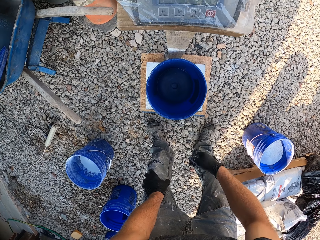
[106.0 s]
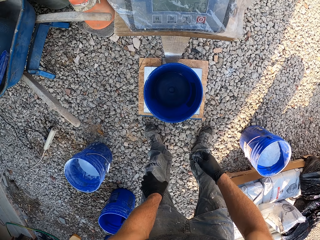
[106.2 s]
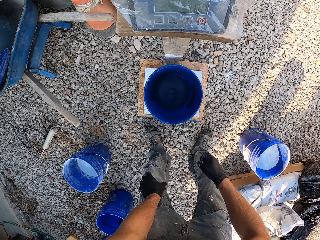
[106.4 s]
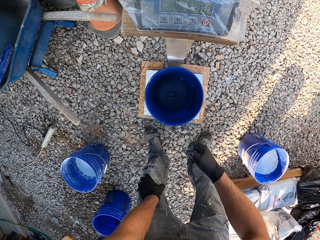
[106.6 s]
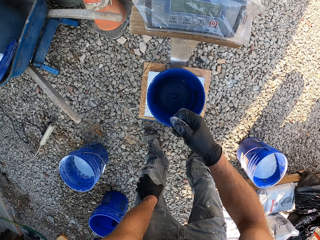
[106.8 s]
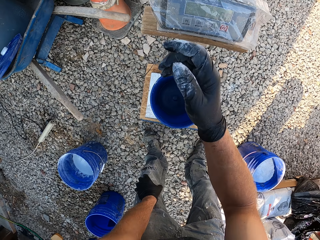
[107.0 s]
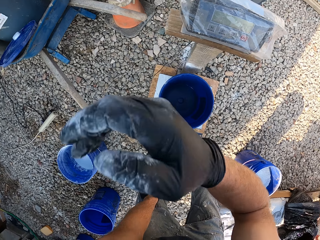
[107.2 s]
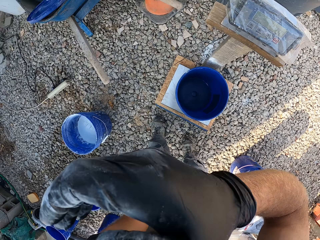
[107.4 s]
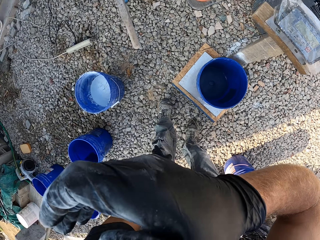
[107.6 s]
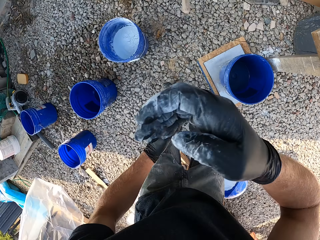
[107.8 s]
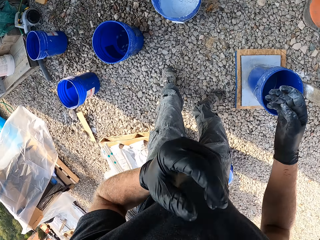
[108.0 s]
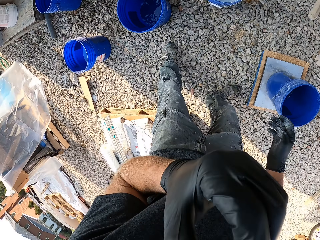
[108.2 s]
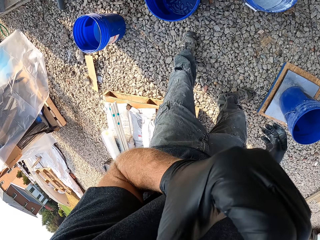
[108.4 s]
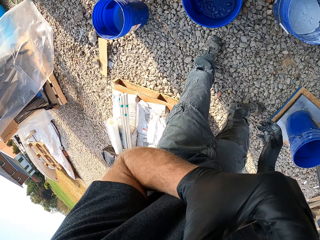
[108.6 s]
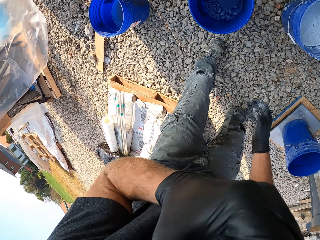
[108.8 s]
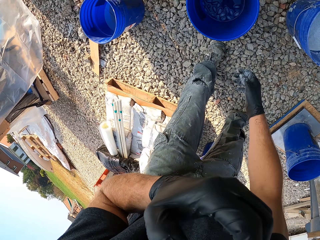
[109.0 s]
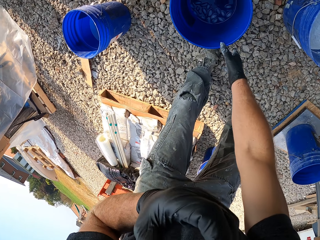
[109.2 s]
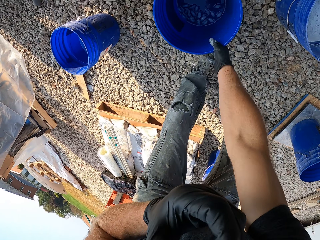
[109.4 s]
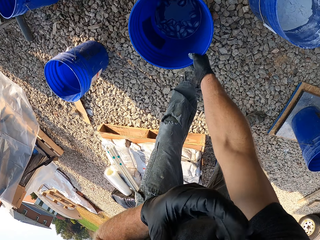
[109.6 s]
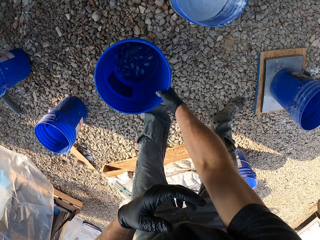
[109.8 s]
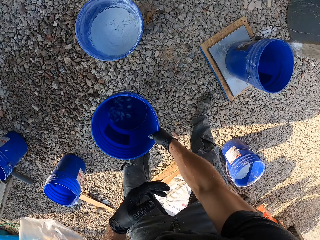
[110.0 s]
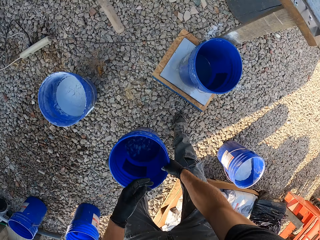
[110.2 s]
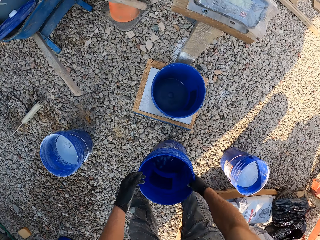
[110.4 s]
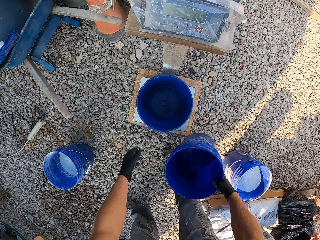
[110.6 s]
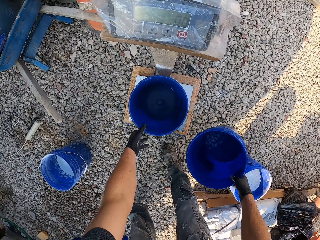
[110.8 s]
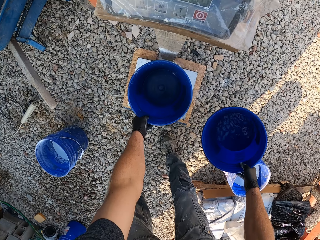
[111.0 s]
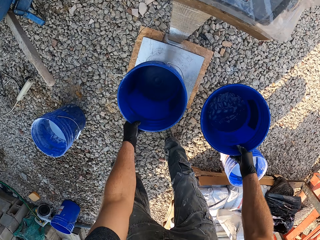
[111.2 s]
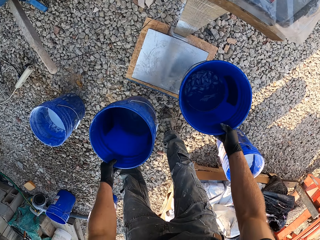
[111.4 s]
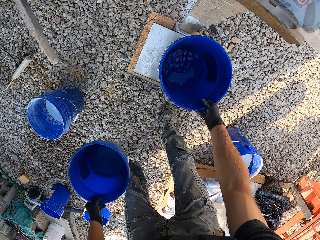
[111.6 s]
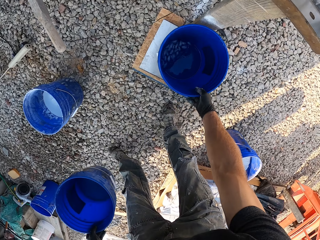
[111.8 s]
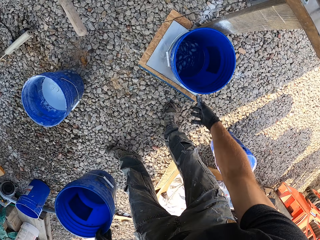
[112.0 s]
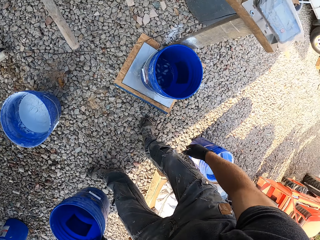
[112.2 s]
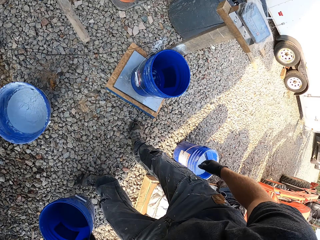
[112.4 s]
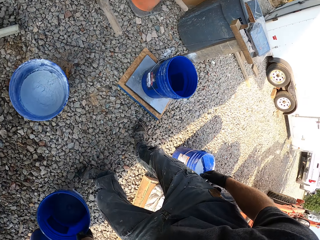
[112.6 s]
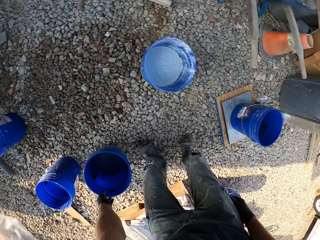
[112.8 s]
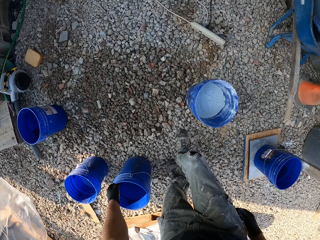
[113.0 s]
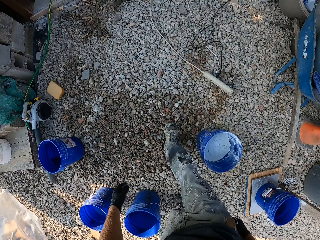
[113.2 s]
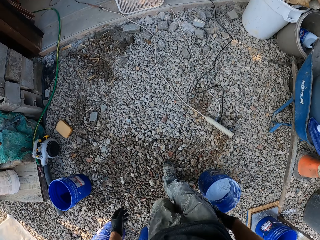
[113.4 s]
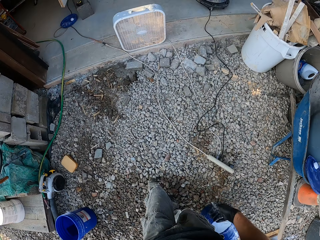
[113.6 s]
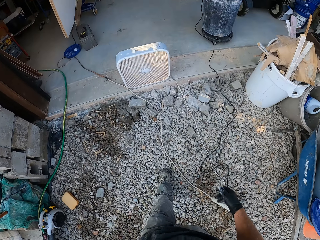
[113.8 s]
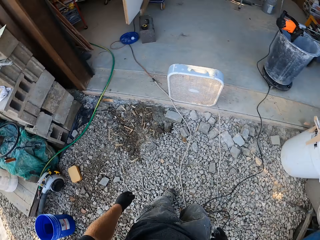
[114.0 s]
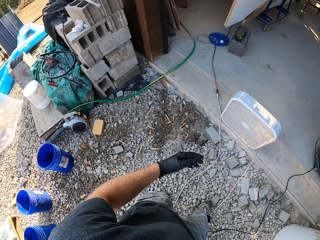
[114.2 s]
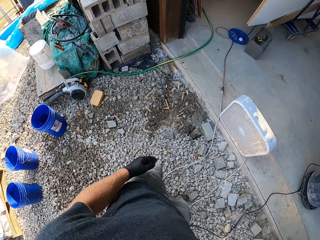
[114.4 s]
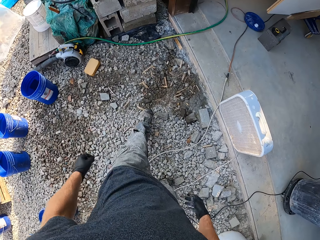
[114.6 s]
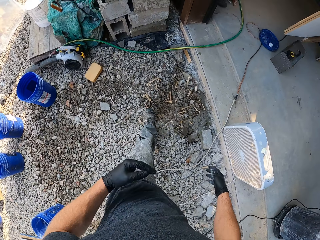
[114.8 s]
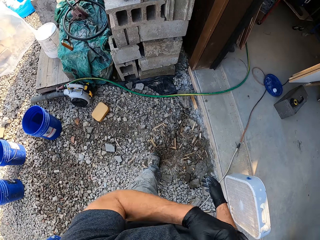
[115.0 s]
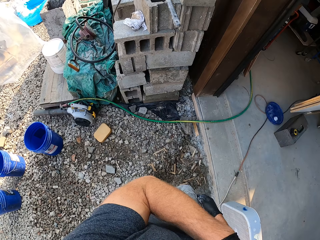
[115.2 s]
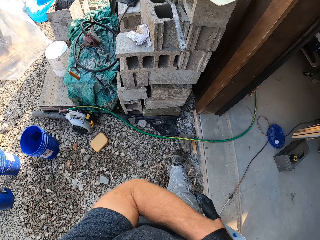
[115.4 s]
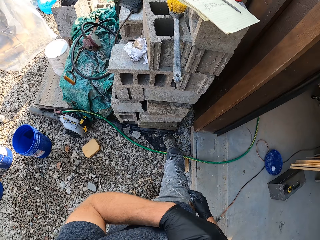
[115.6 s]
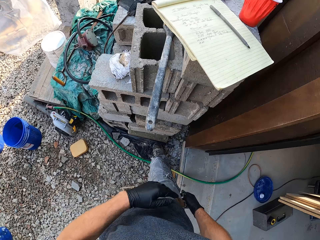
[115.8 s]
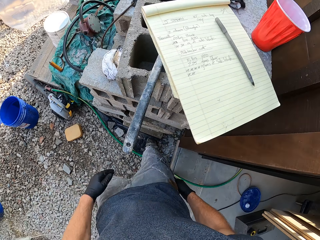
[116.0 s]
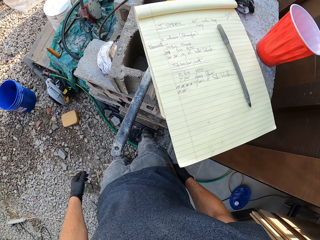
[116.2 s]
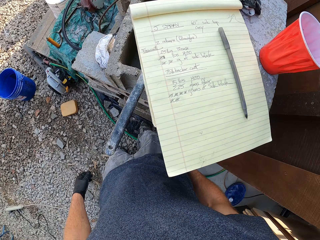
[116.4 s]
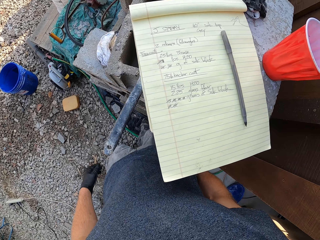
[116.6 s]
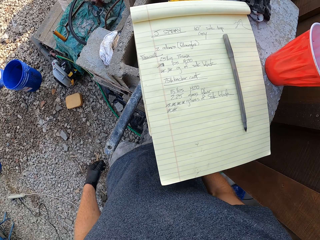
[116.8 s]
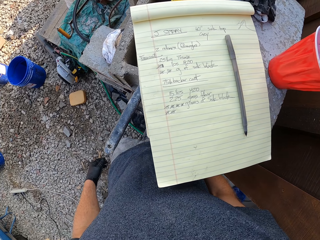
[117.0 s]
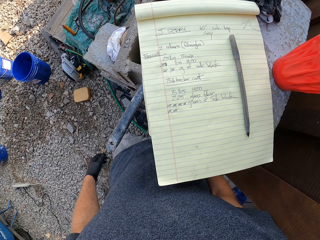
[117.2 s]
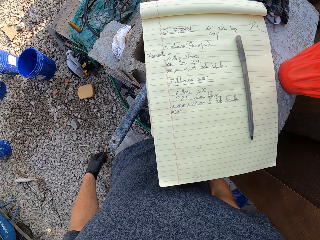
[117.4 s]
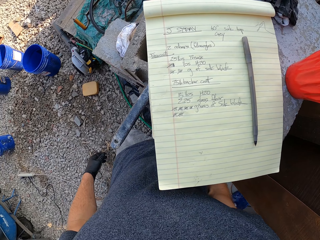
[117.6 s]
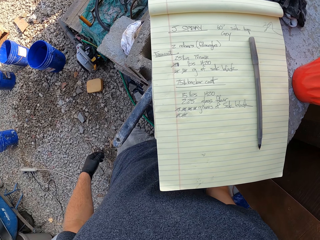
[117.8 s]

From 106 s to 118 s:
The camera wearer looks at the scale. He wipes his face. He moves his hands. He squeezes his nose. He picks the bucket of ice blocks from the ground. He picks the empty bucket on the scale. He places the bucket of ice blocks on the scale. He drops the empty bucket on the ground. He walks to the front of a notebook. He wipes his right hand. He checks the notebook.

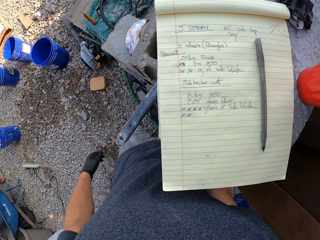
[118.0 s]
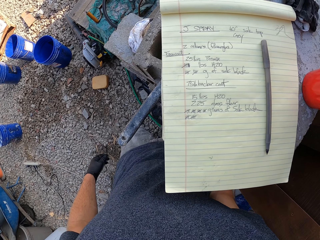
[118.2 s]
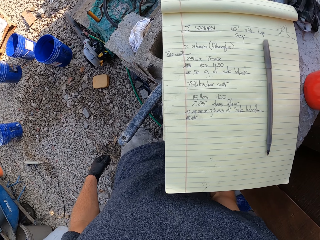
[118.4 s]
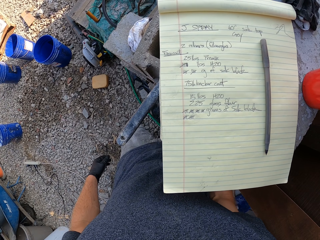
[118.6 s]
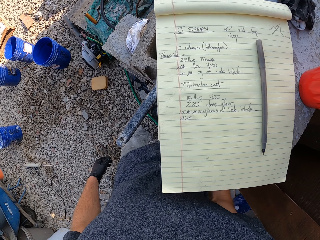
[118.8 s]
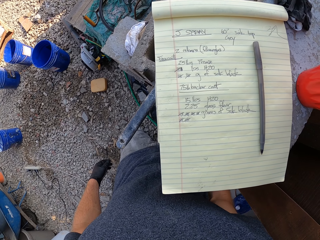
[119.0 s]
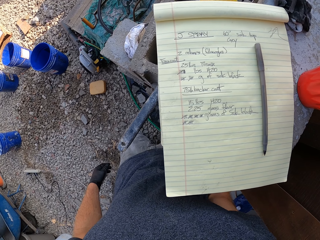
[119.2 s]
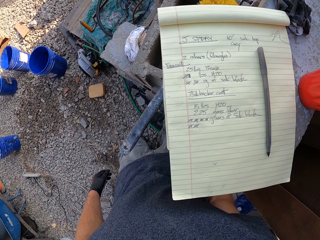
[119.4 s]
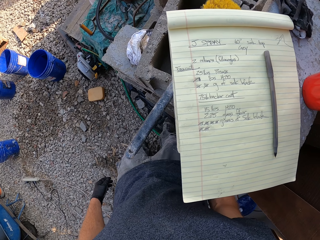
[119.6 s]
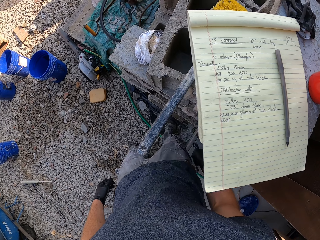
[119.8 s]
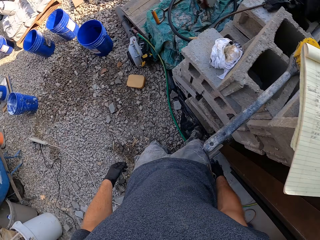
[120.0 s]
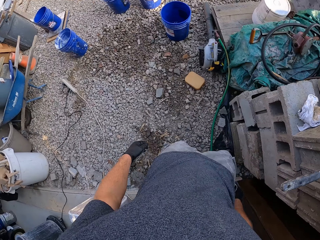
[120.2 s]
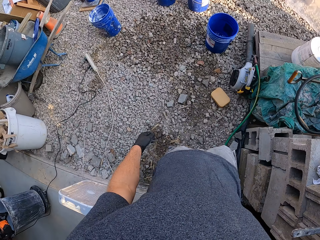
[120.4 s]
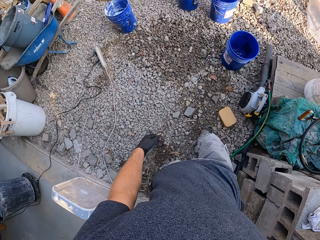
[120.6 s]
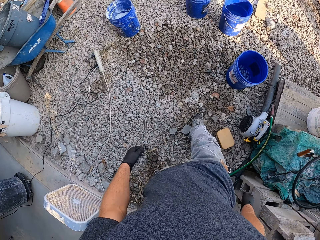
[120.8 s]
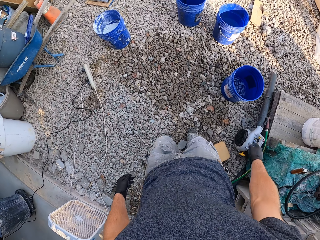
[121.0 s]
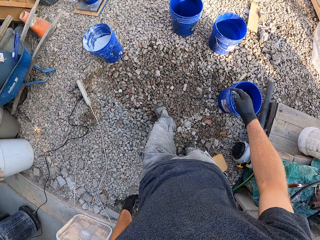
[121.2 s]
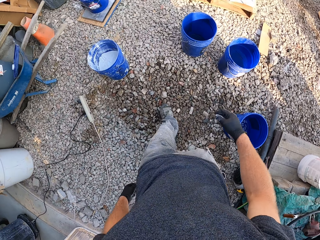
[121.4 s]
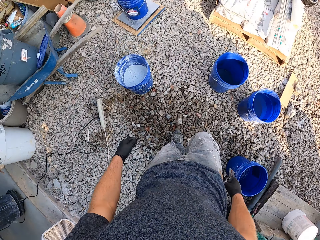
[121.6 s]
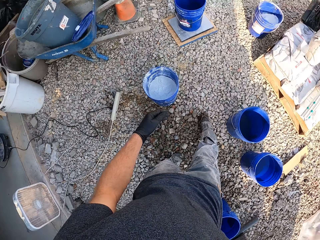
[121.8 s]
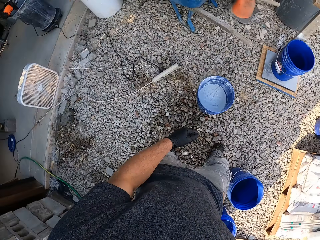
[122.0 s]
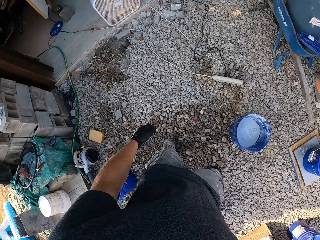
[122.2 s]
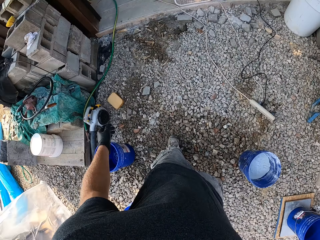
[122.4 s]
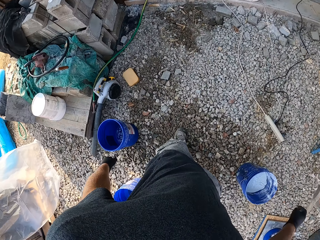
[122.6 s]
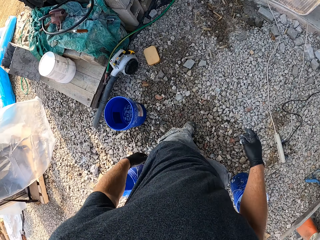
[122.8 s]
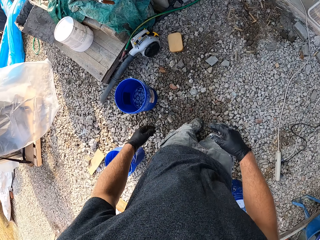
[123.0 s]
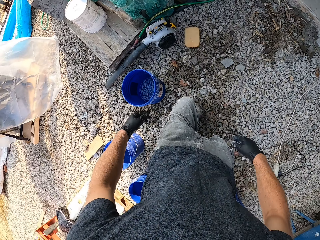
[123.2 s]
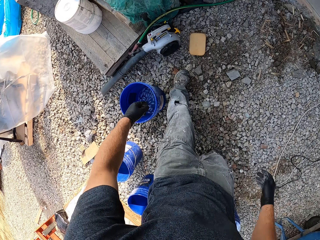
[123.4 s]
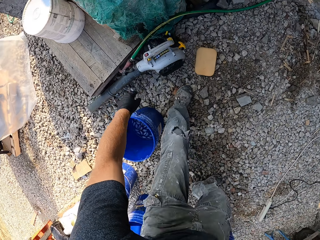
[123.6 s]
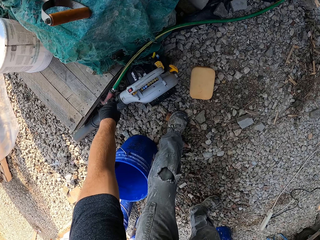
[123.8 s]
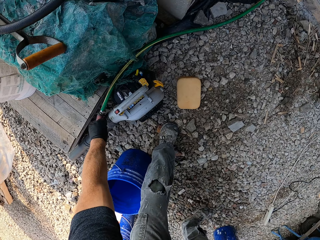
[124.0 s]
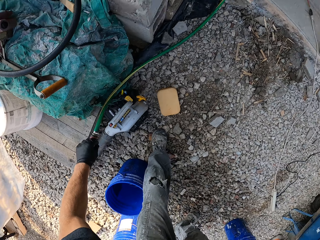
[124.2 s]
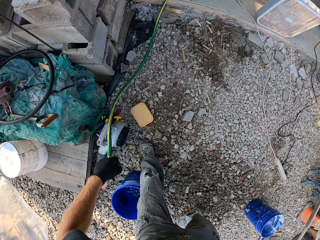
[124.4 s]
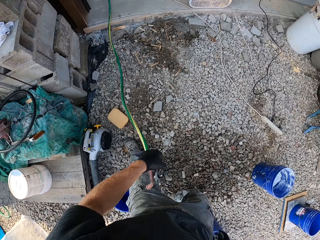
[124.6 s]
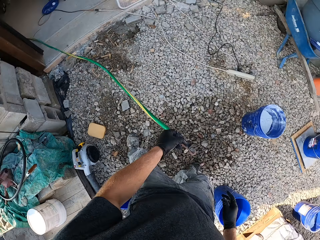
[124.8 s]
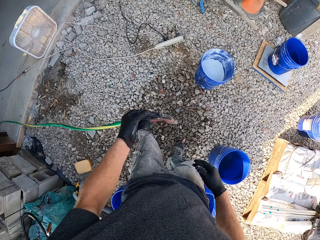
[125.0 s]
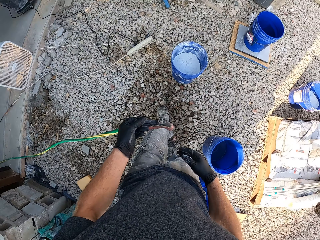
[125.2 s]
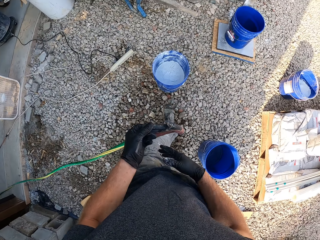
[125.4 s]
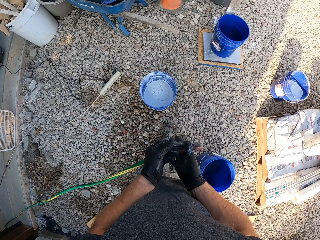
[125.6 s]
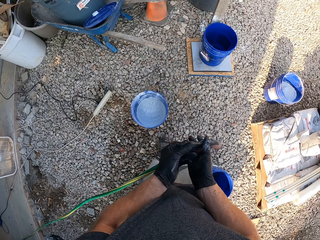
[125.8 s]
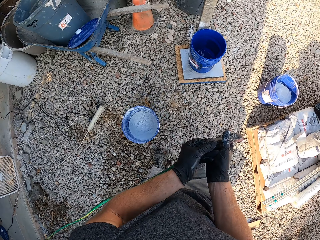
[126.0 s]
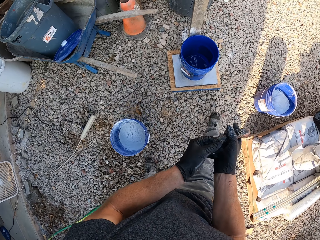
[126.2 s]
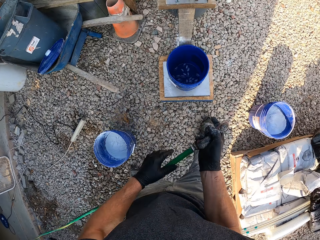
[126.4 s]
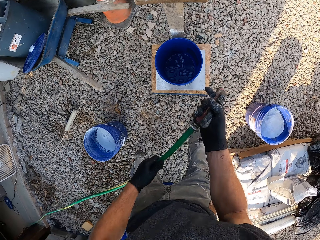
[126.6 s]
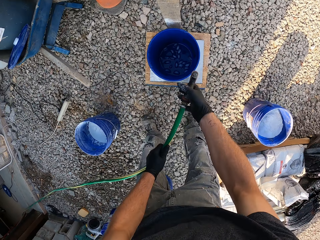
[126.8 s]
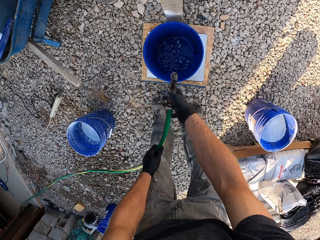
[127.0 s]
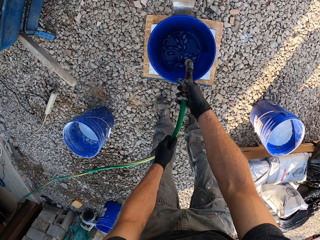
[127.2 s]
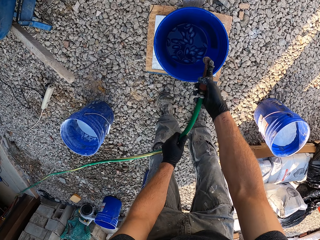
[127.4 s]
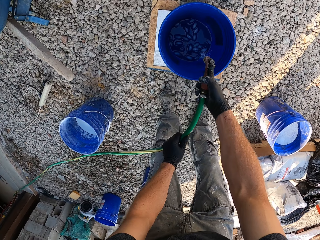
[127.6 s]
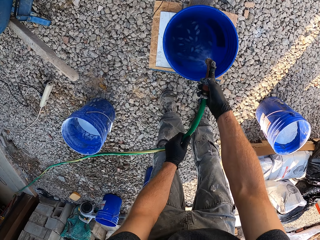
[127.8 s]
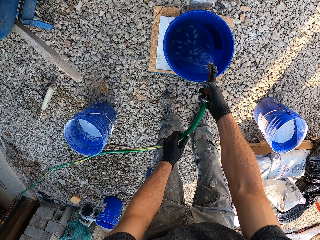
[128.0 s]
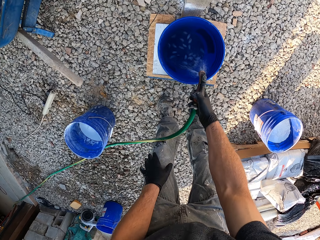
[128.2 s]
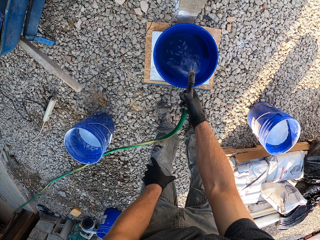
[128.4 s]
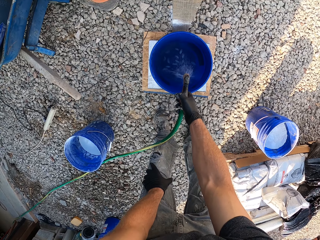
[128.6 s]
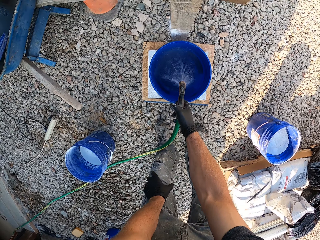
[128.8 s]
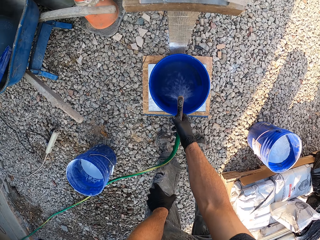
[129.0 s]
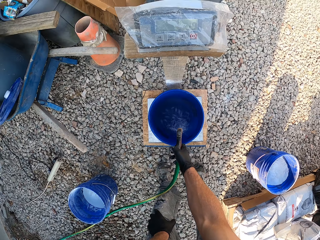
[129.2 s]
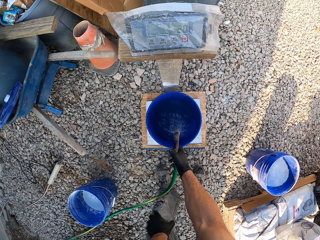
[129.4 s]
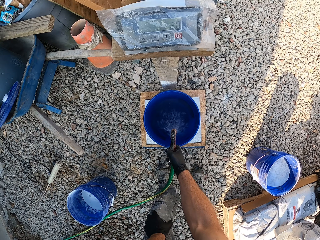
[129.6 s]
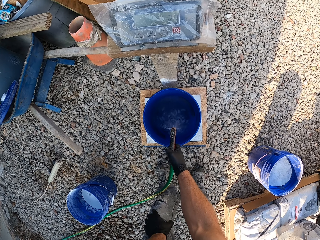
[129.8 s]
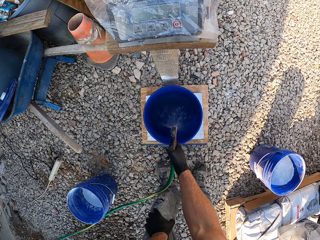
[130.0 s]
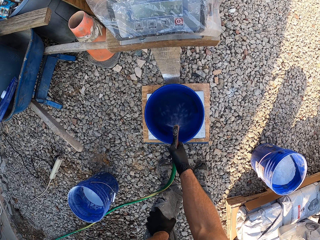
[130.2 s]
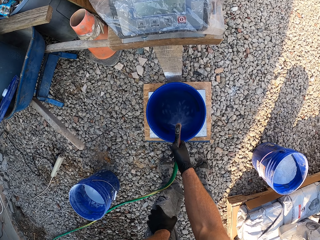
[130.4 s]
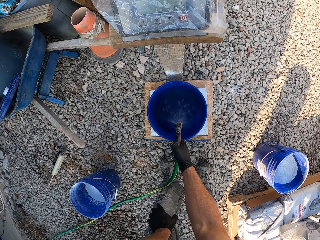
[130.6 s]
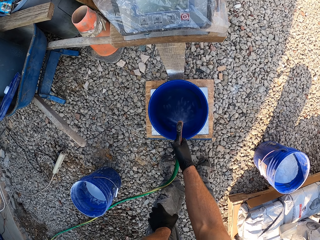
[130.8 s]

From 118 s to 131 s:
The camera wearer stares. He paces around the work area. He picks a pipe from the ground. He walks to the bucket of ice blocks on the scale. He switches the pipe from his left hand to his right hand. He sprays water into the bucket on the scale.
